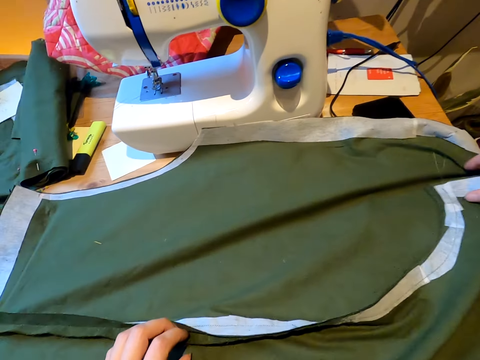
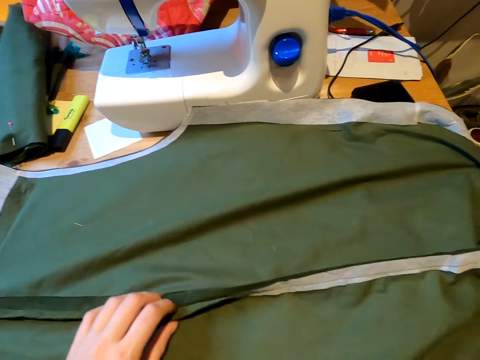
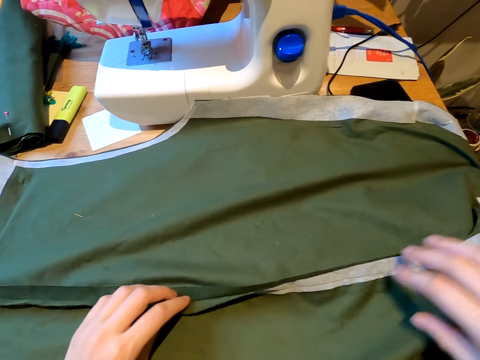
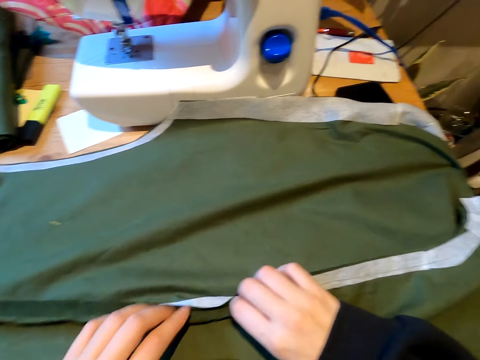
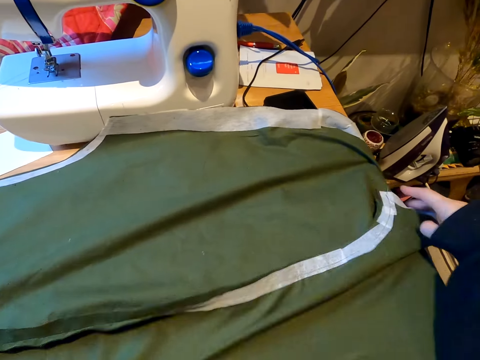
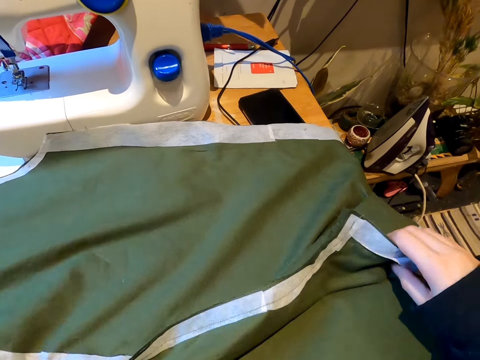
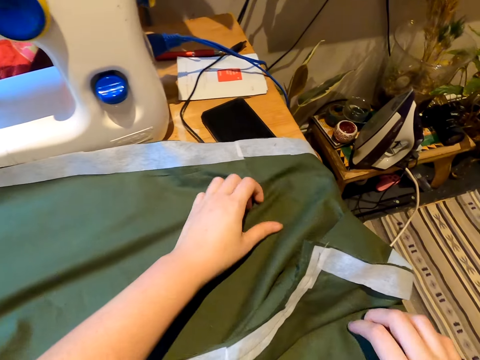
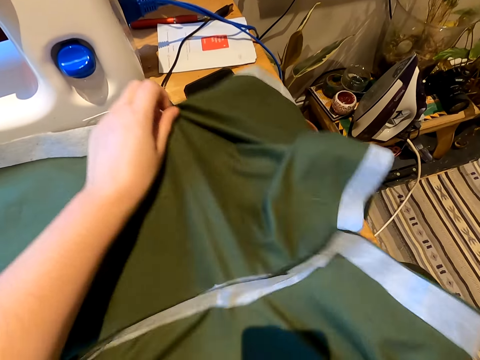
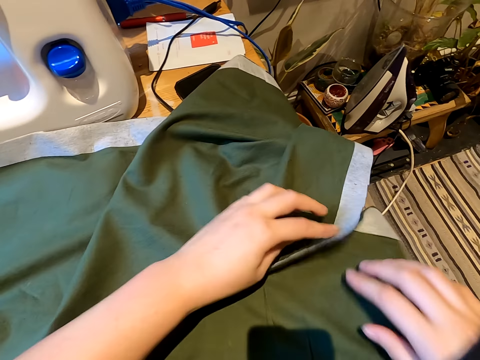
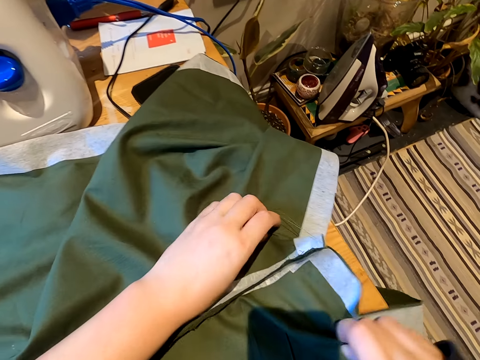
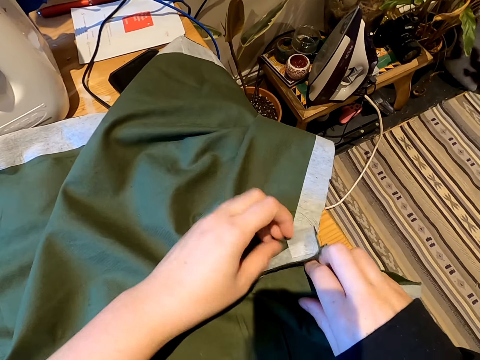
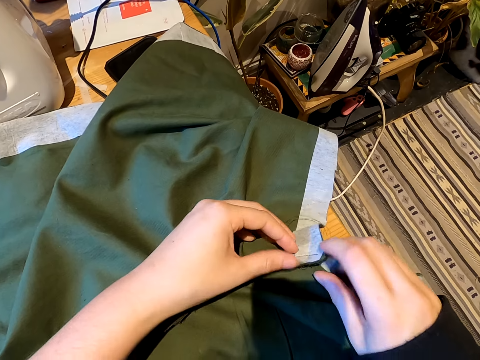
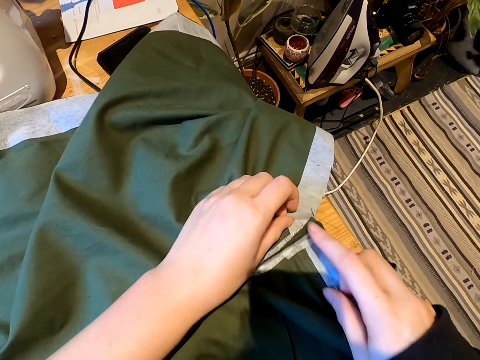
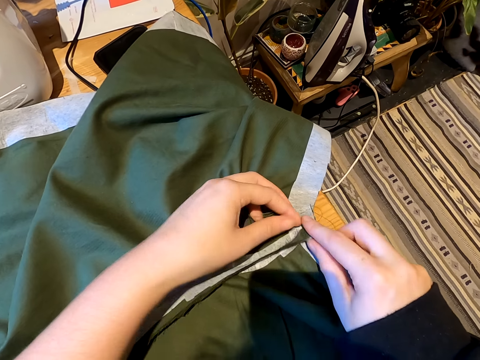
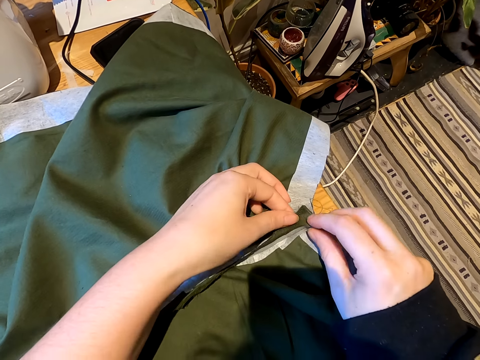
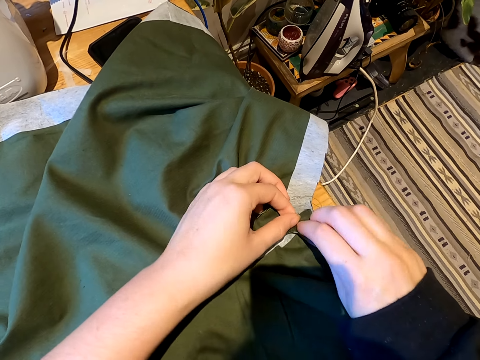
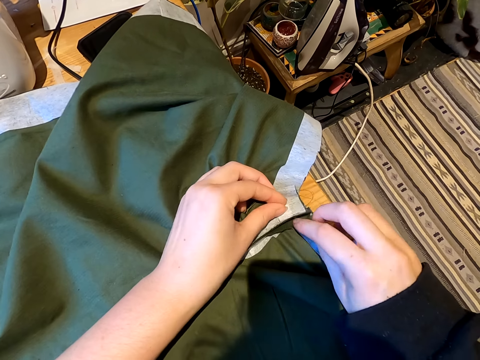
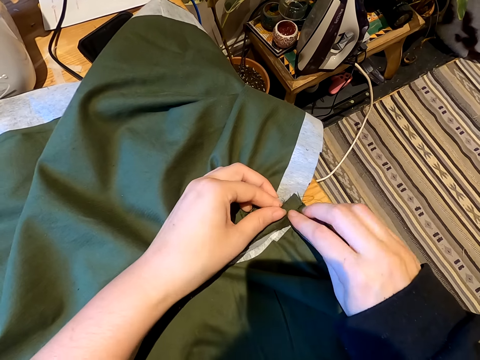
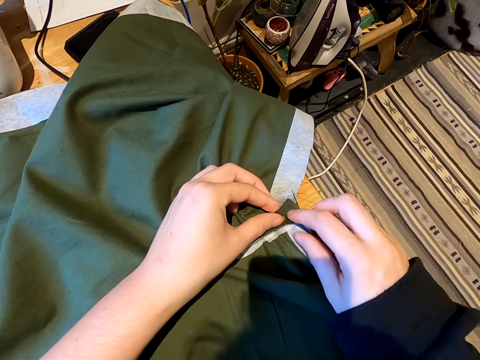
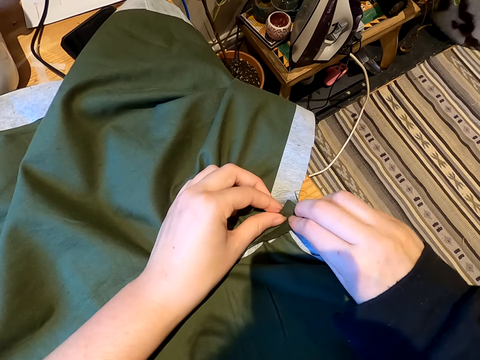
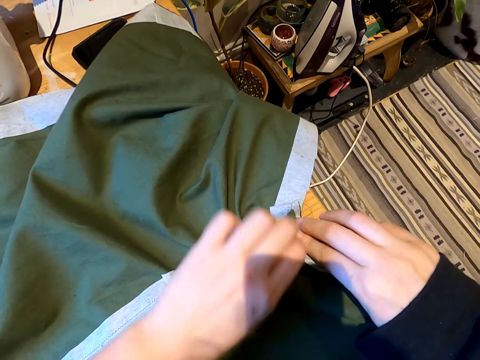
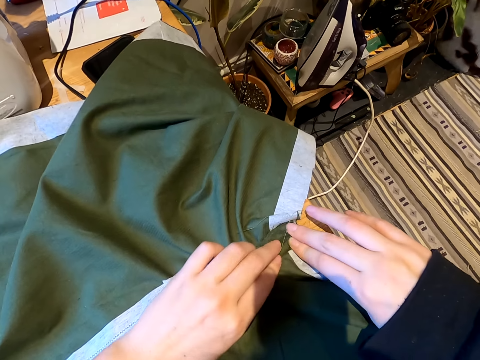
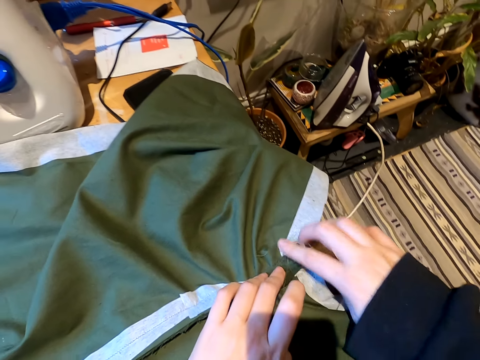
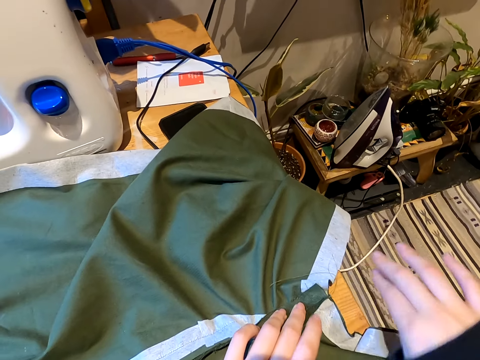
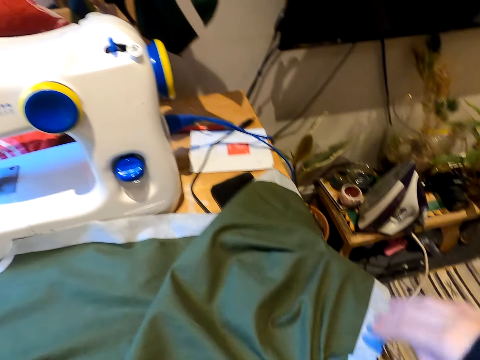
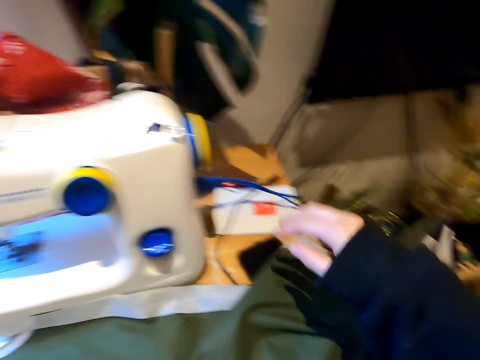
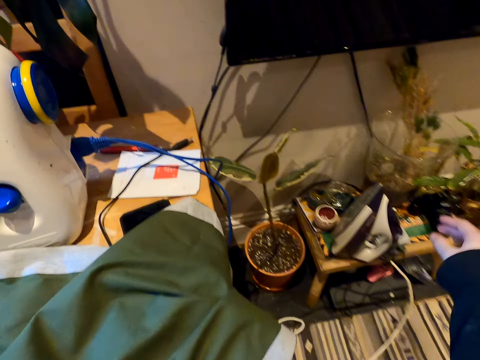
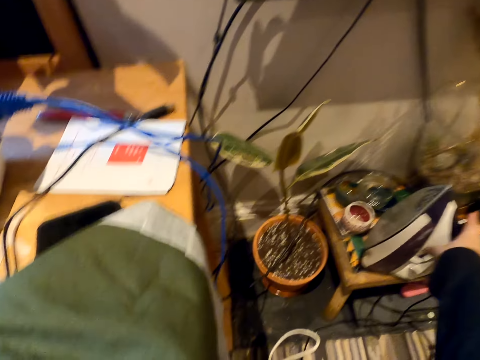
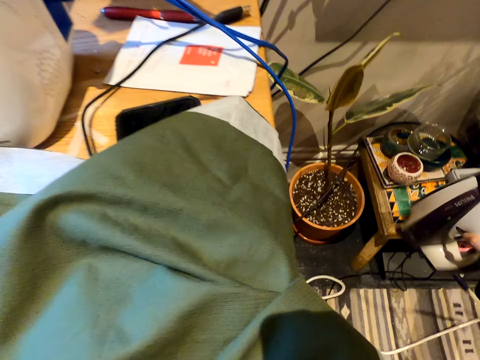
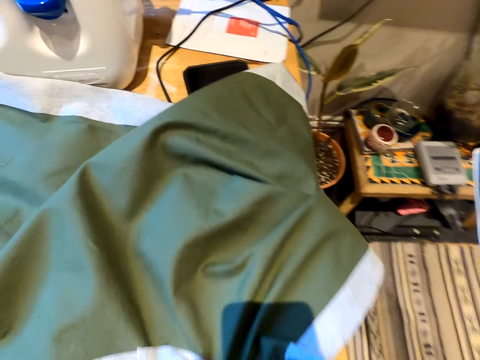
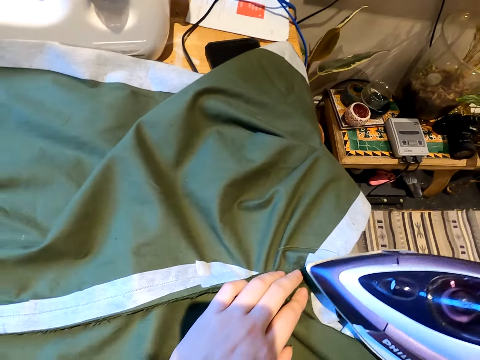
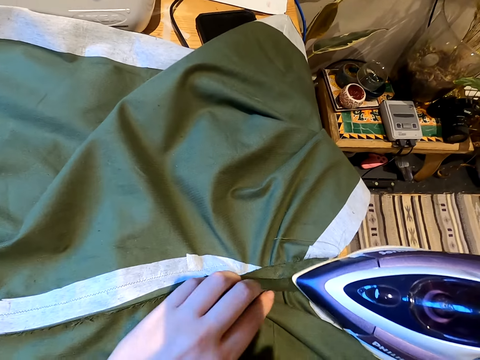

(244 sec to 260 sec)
The camera wearer picks an iron box from the table.

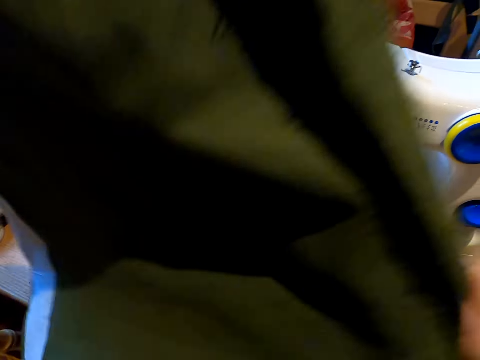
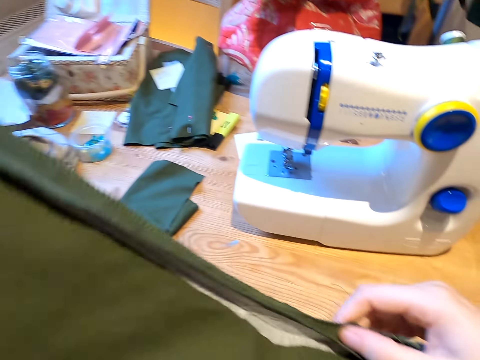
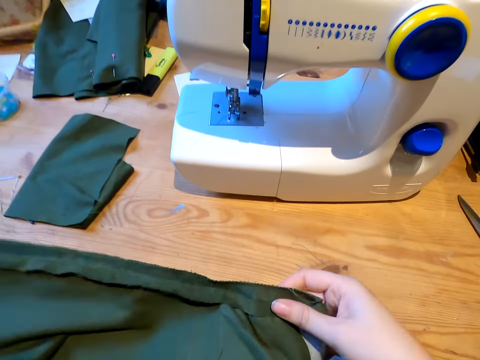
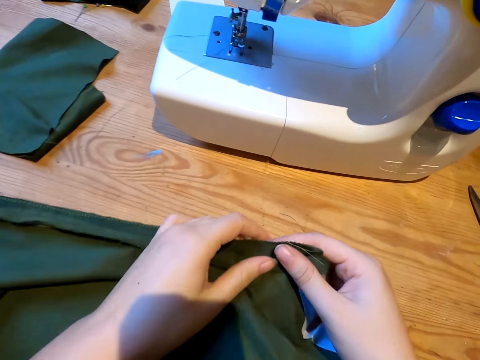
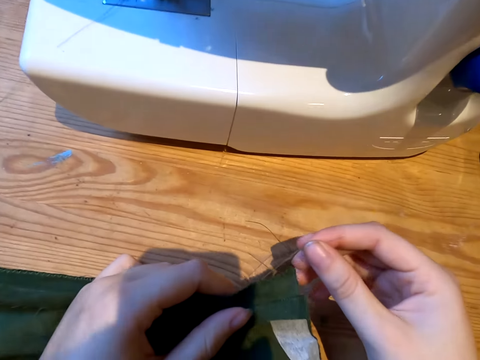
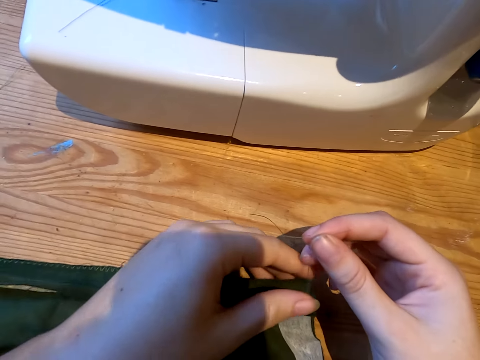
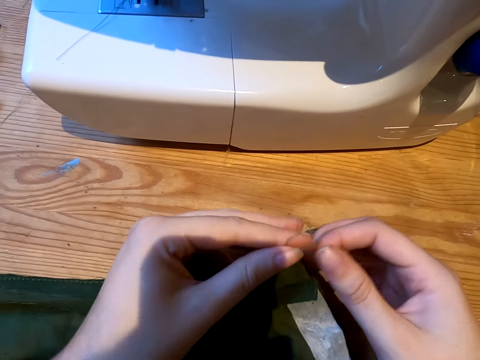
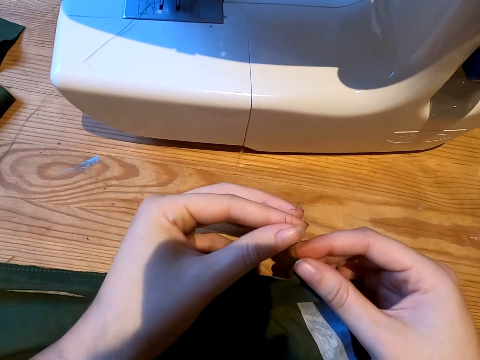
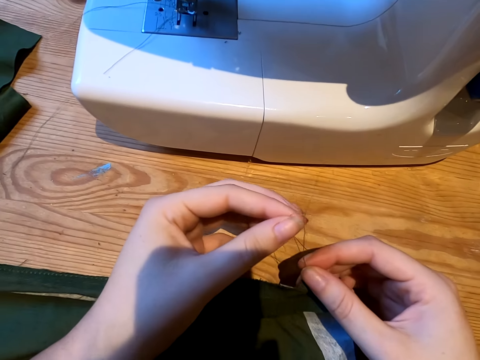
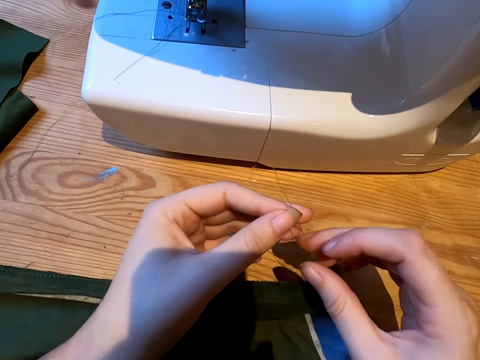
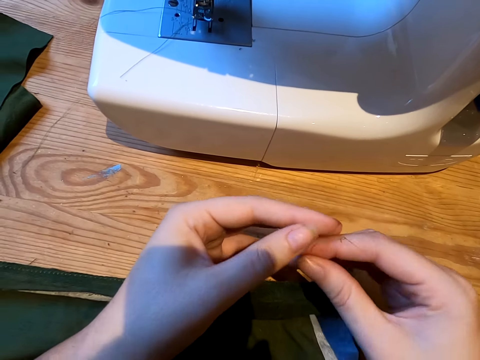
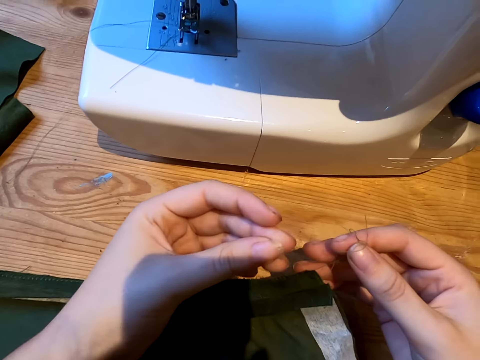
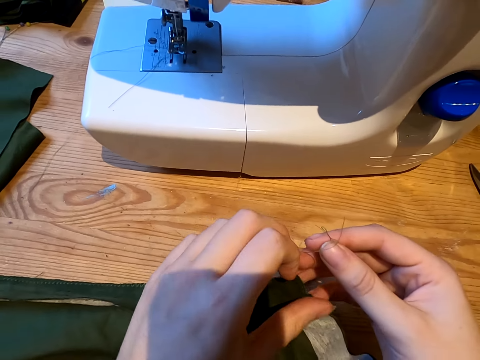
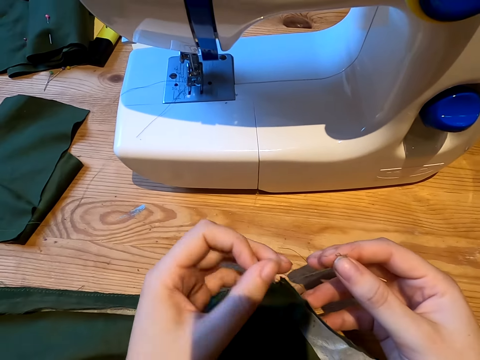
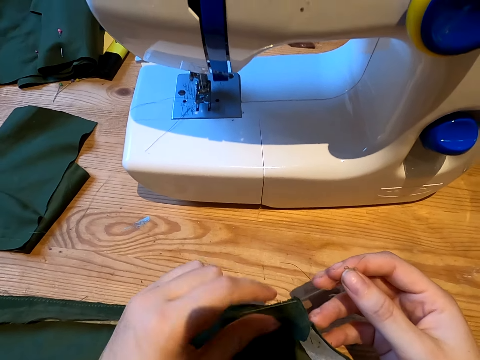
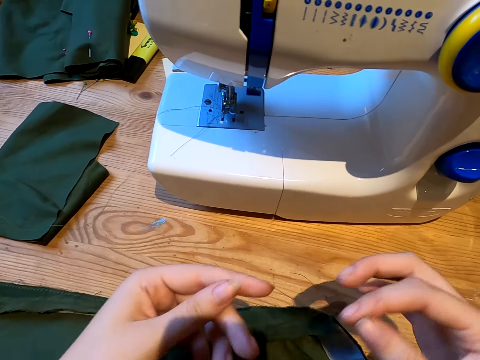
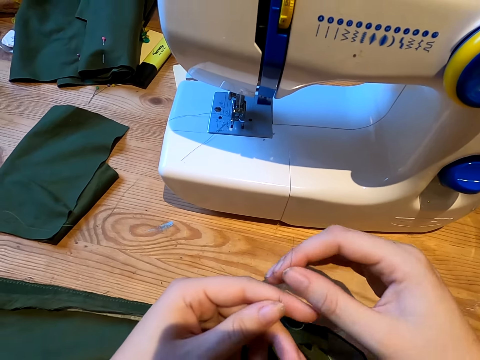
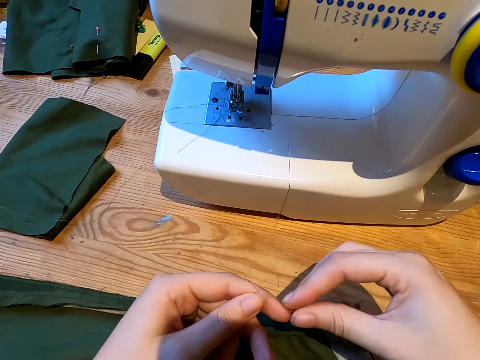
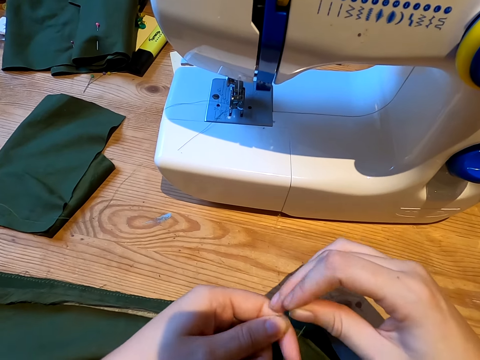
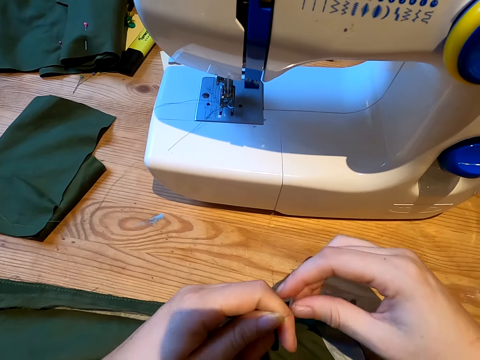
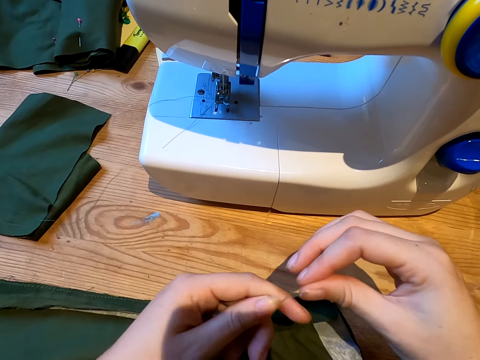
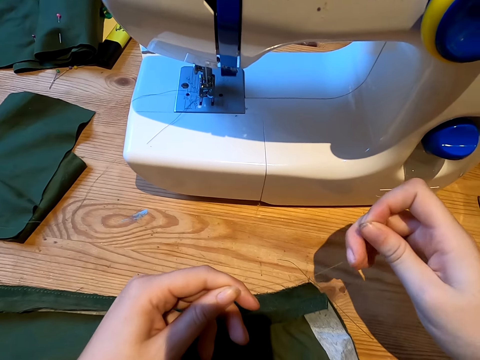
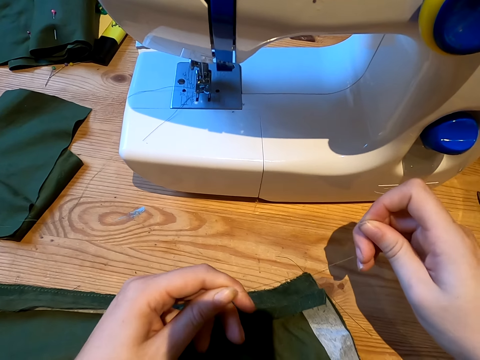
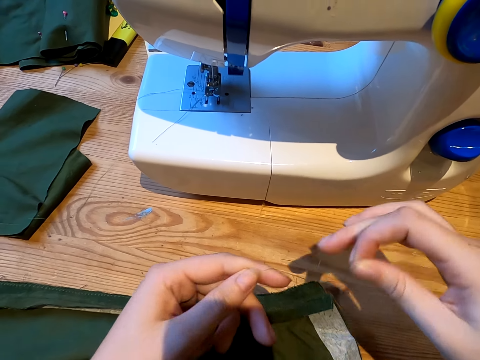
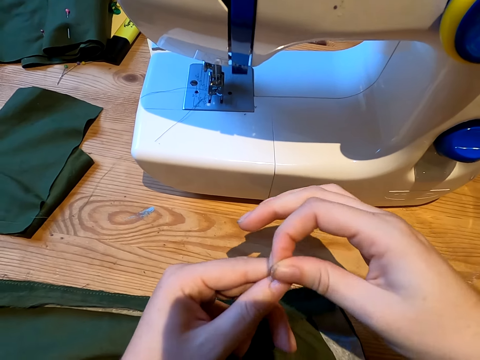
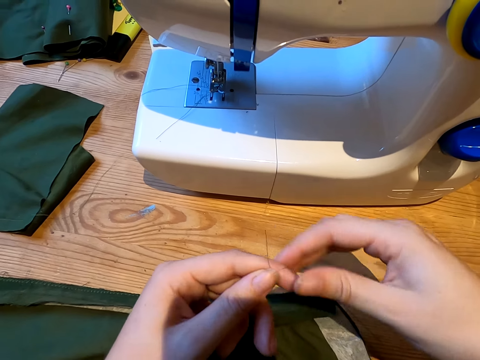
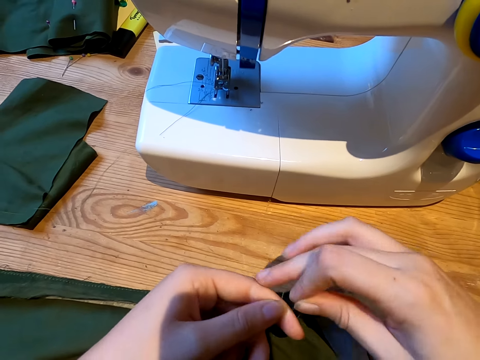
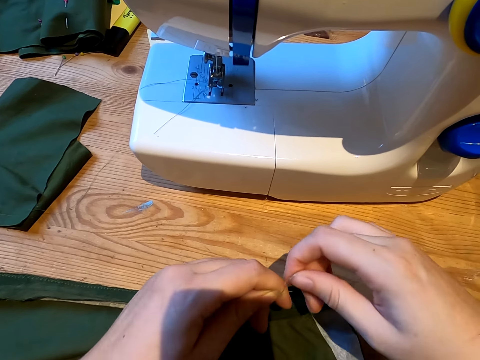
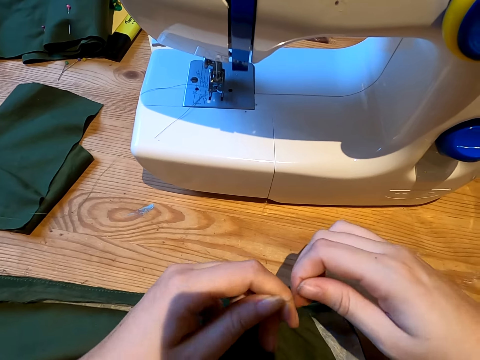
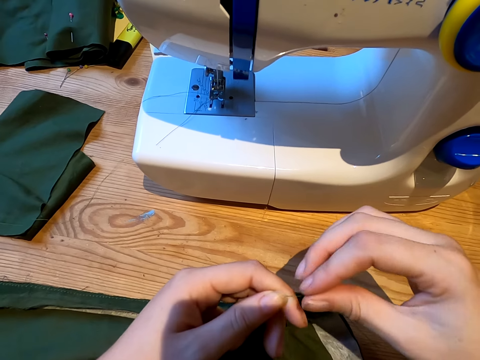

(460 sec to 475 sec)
The camera wearer raises the cloth up with both hands. They place the cloth on the table. They hold a piece of thread. They tie the thread with both hands.
